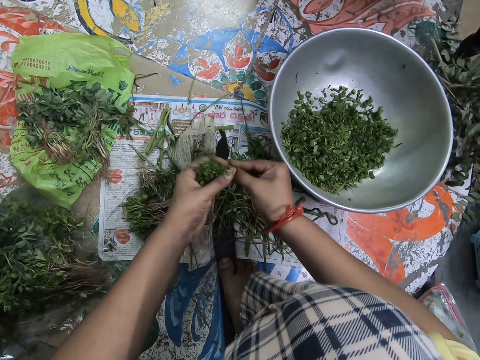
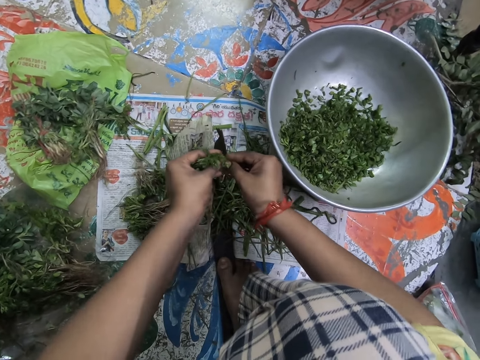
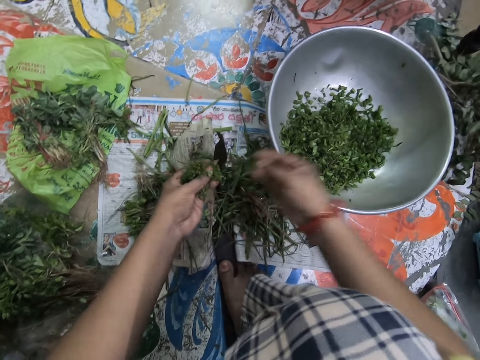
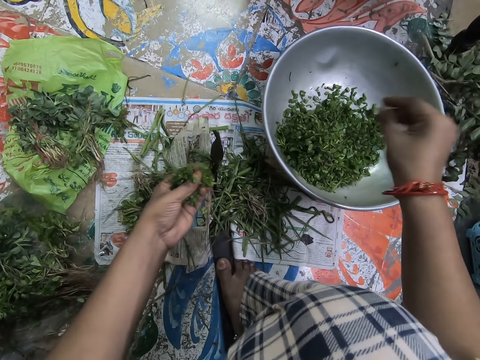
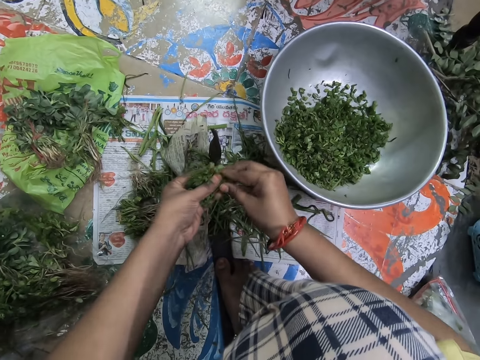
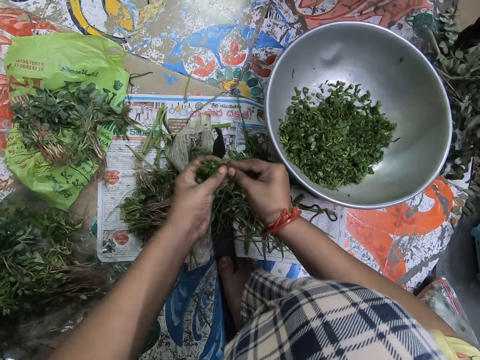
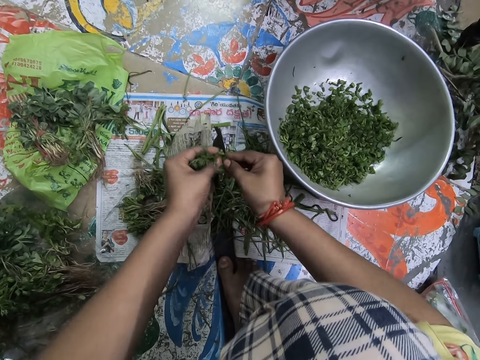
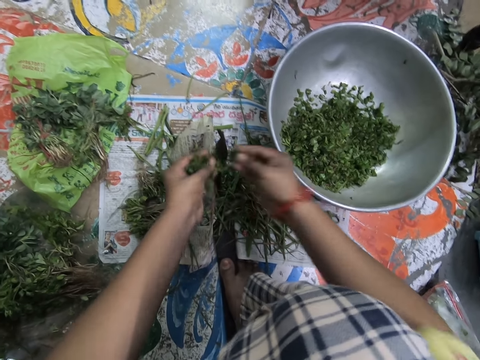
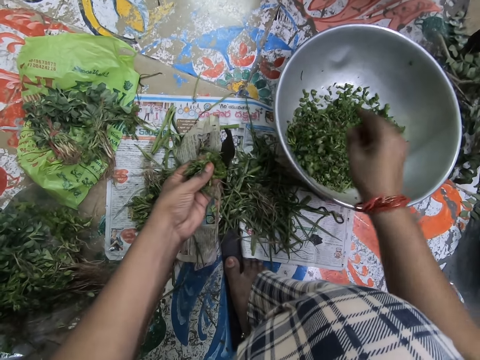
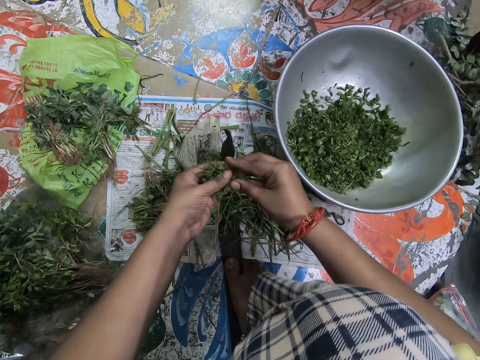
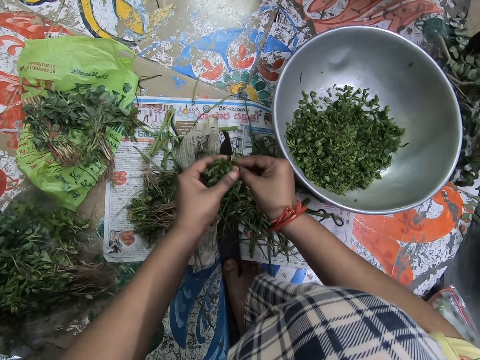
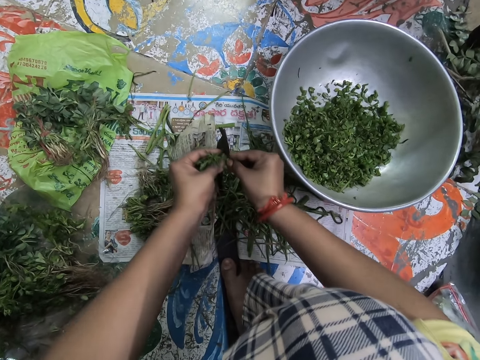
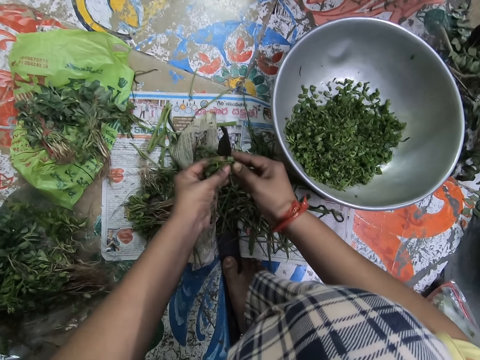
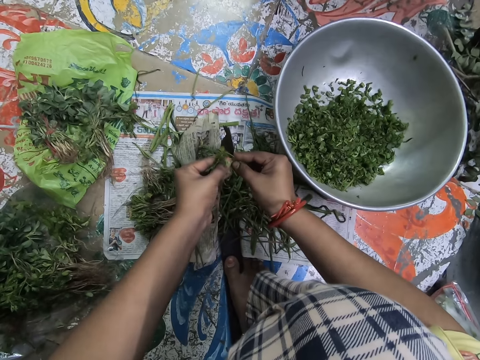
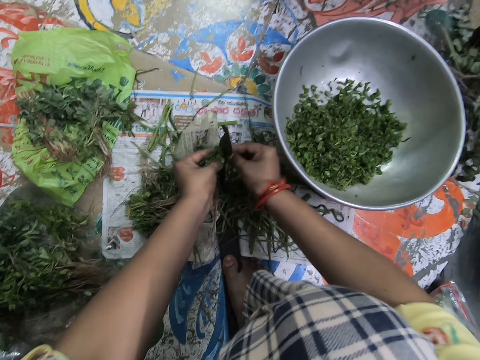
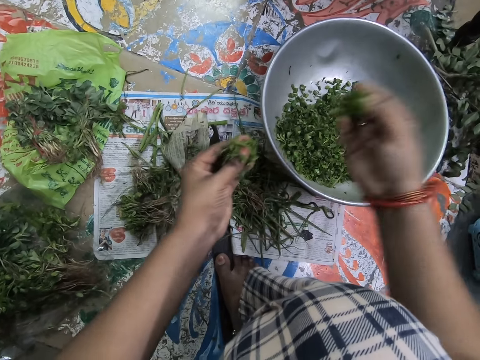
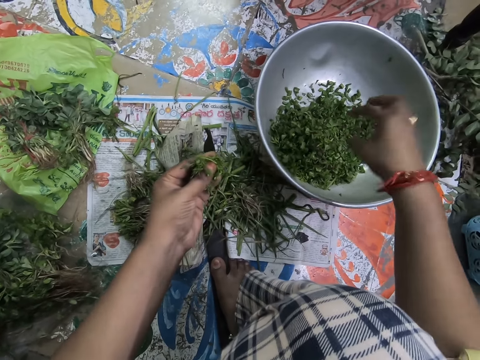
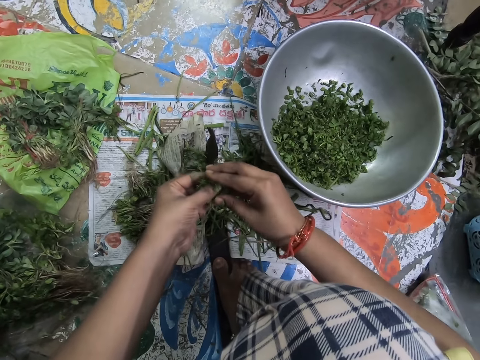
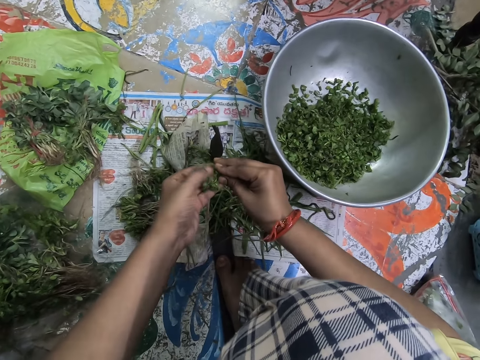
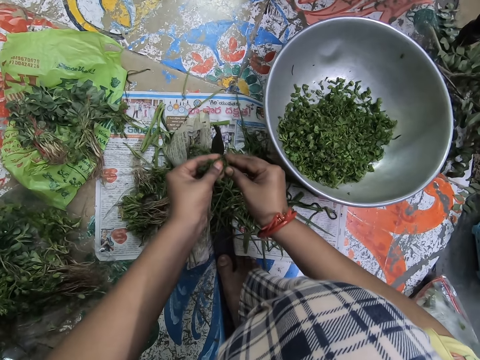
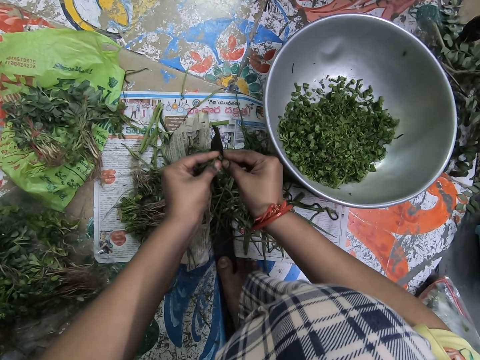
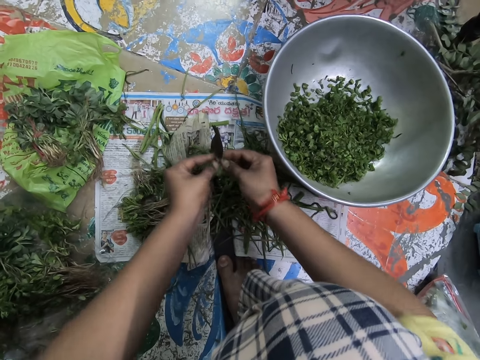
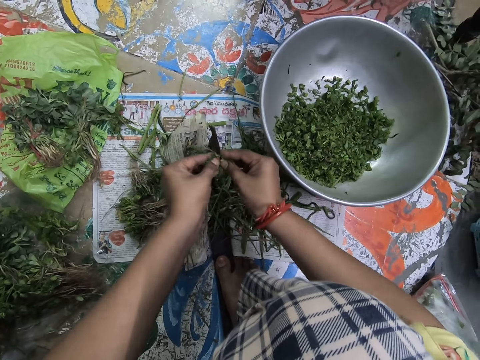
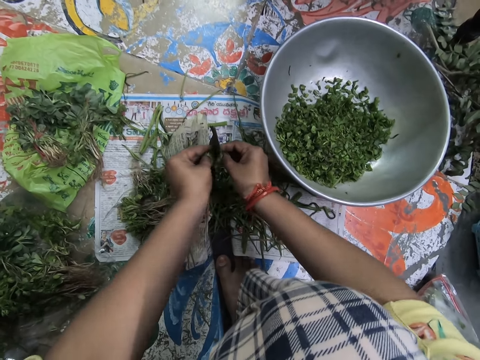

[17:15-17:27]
The camera wearer cuts a vegetable. They drop the vegetable in the basin. They hold the vegetable with both hands. They cut the vegetable. They drop the vegetable in the basin. They hold the vegetable with both hands. They cut the vegetable. They drop the vegetable in the basin. They hold the vegetable with both hands. They cut the vegetable.

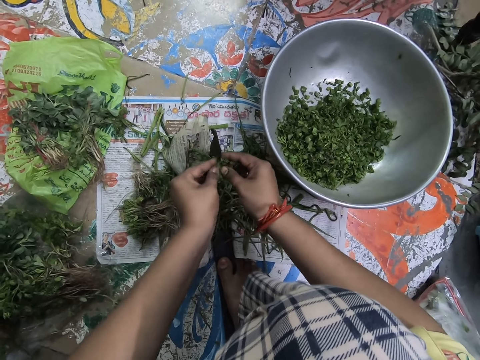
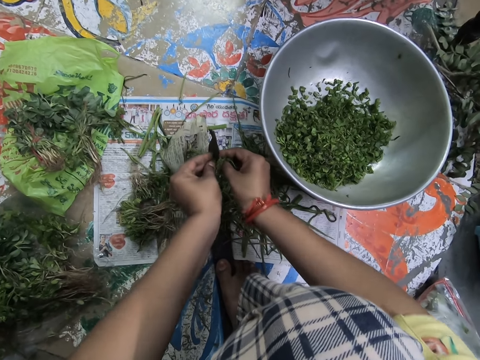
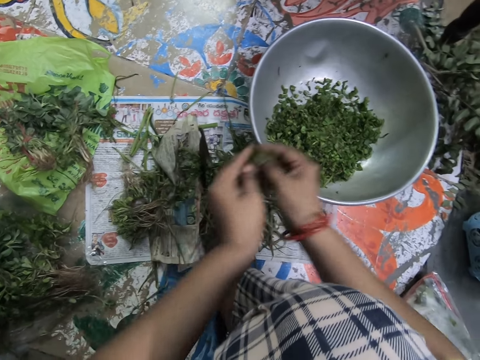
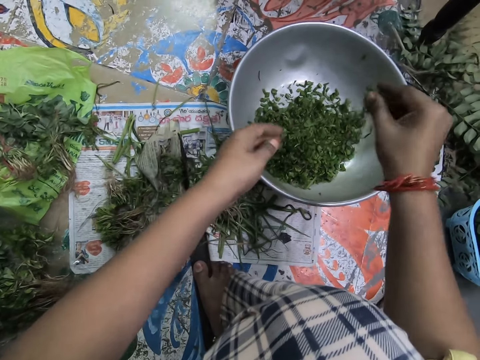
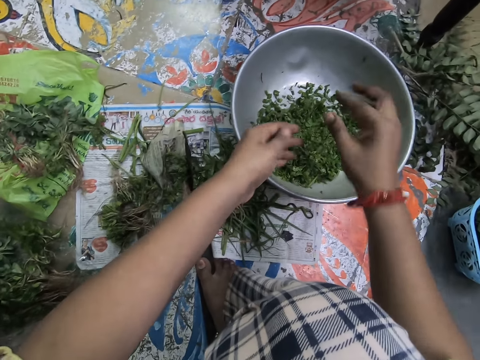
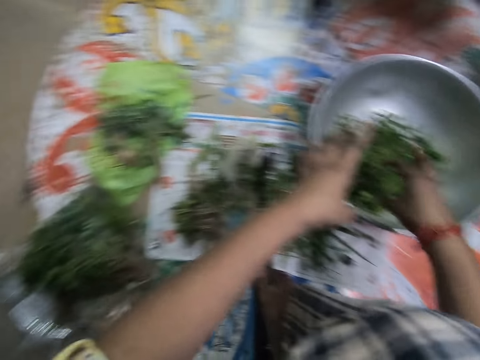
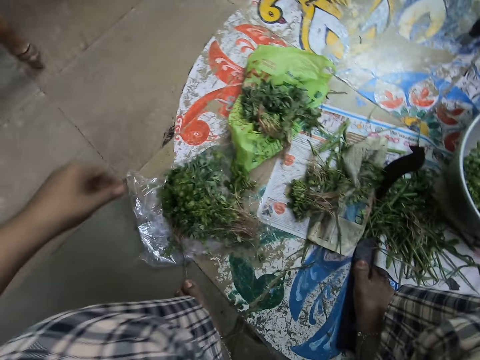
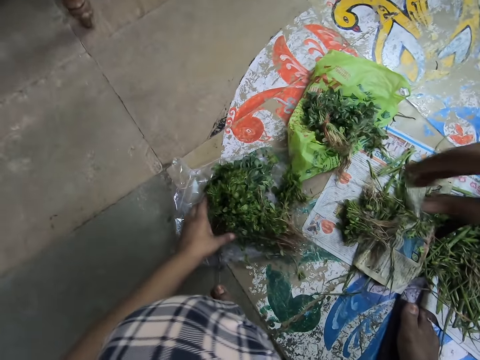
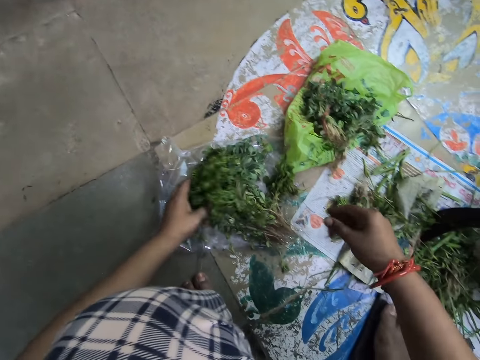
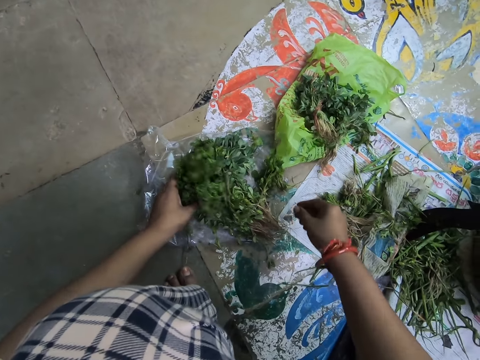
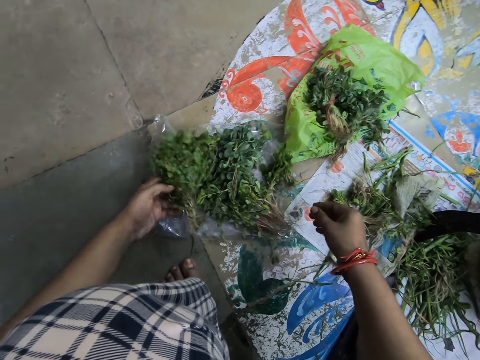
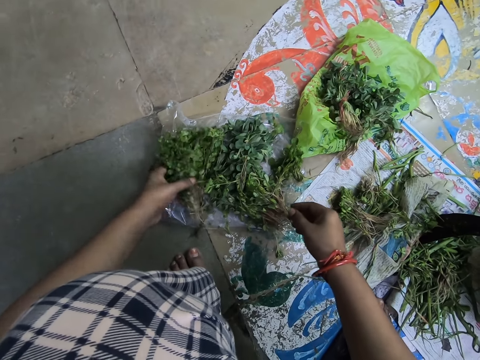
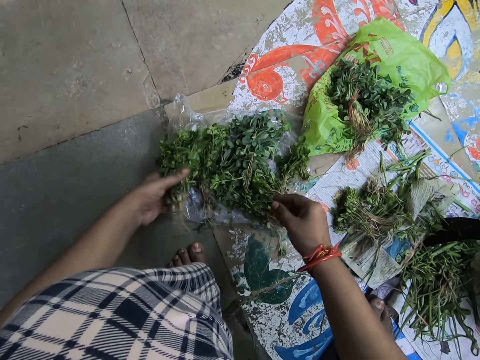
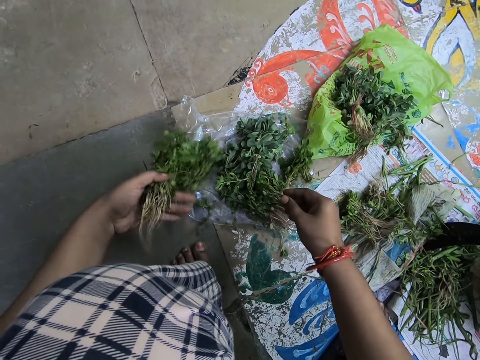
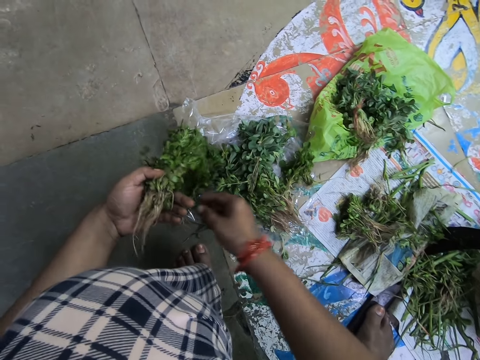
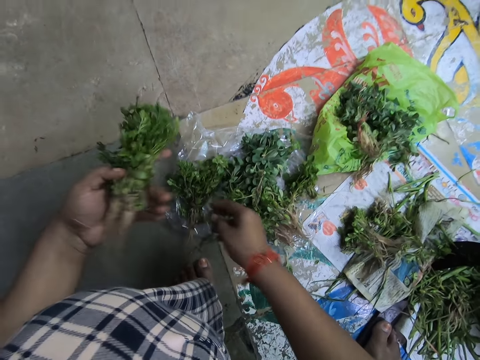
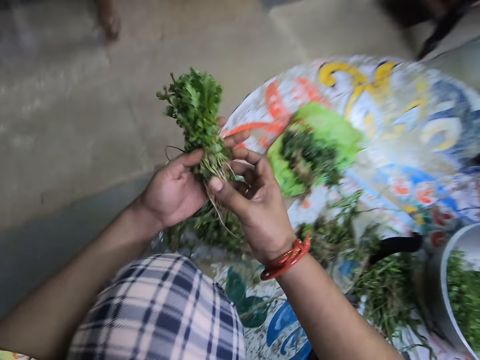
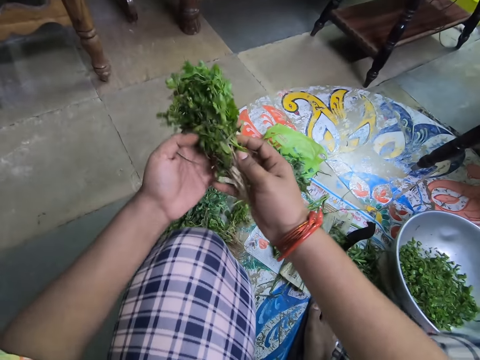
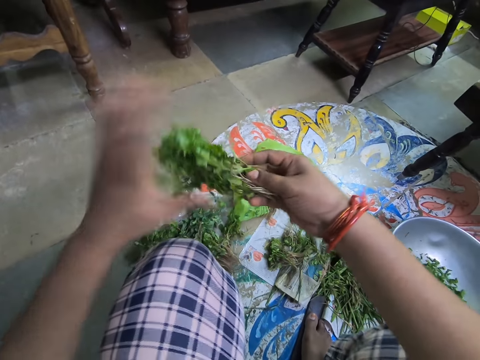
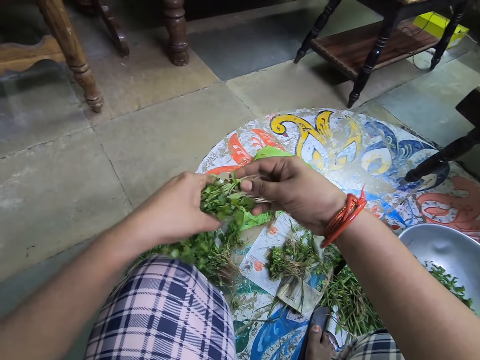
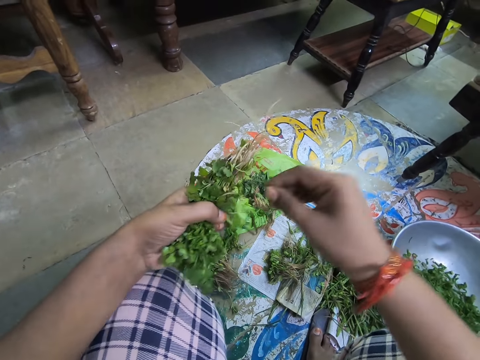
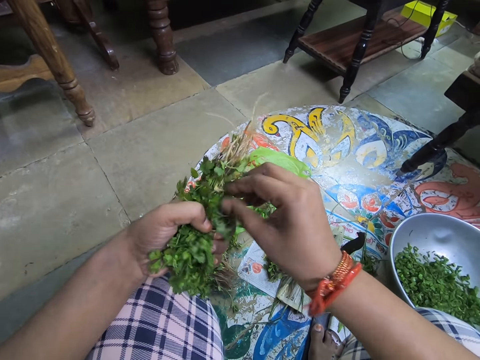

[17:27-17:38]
The camera wearer drops a vegetable in the basin. They pick the vegetable from the floor. They hold the vegetable with both hands. They hold a string.
